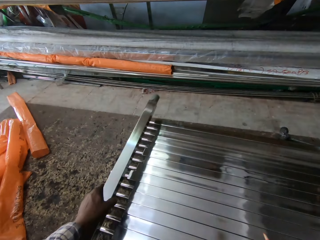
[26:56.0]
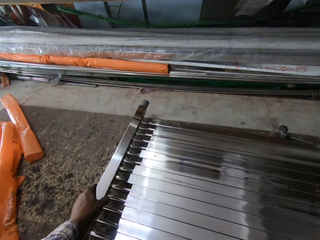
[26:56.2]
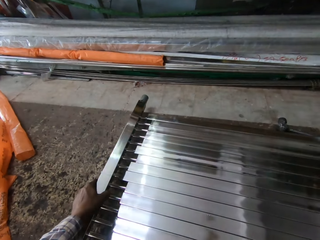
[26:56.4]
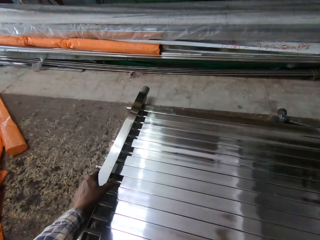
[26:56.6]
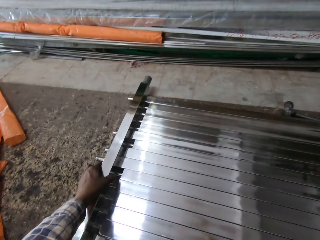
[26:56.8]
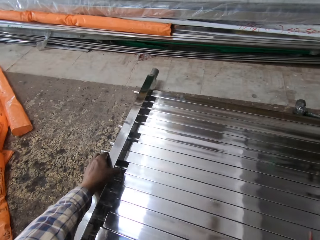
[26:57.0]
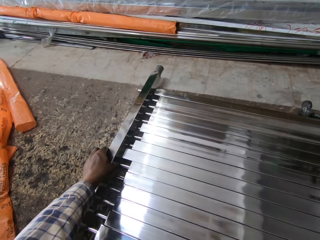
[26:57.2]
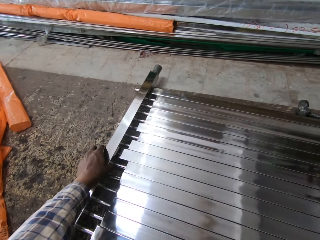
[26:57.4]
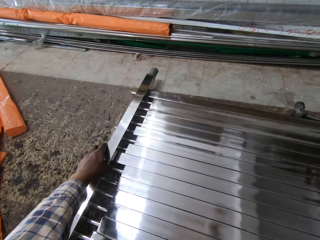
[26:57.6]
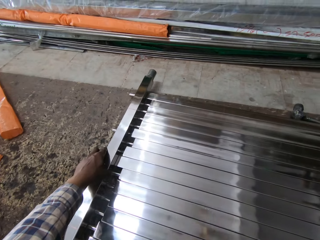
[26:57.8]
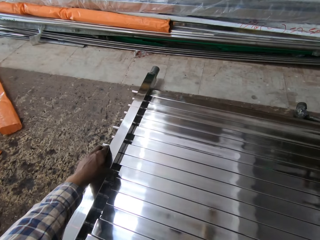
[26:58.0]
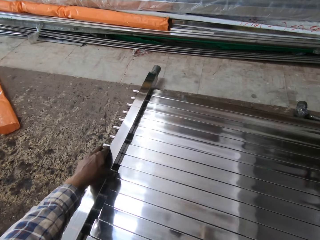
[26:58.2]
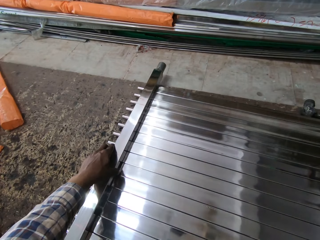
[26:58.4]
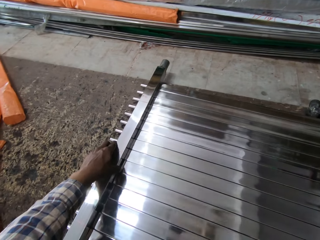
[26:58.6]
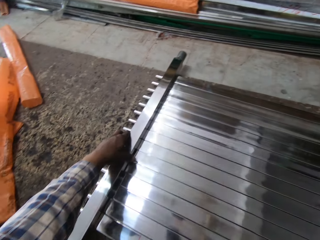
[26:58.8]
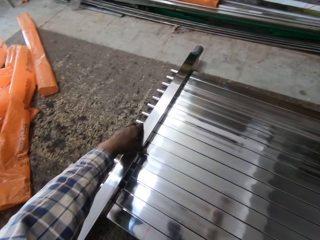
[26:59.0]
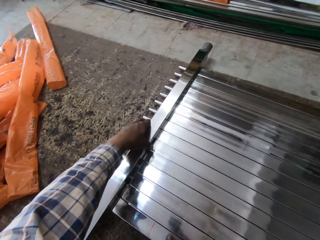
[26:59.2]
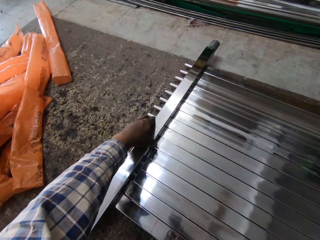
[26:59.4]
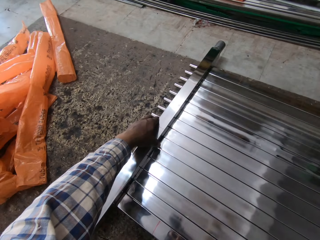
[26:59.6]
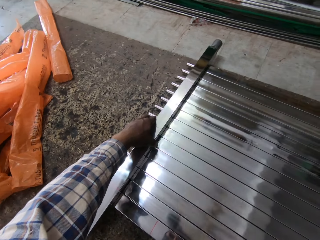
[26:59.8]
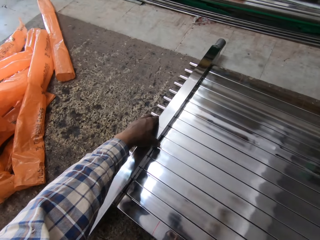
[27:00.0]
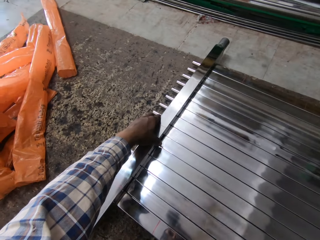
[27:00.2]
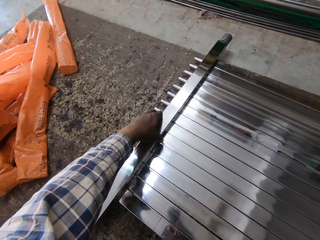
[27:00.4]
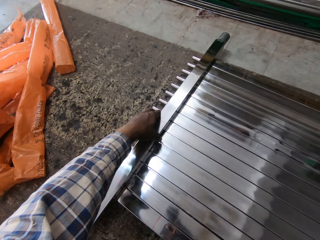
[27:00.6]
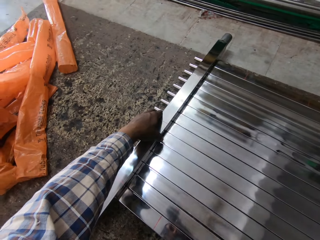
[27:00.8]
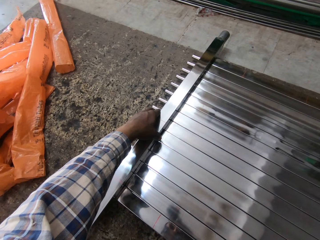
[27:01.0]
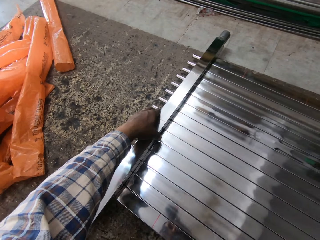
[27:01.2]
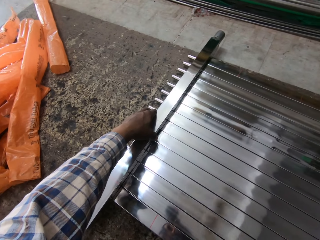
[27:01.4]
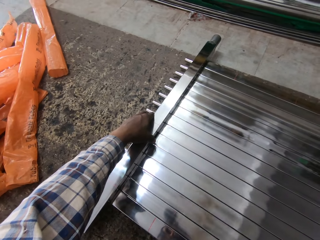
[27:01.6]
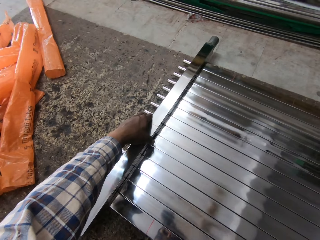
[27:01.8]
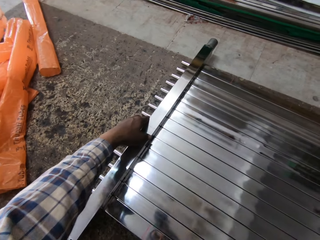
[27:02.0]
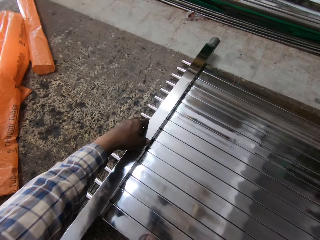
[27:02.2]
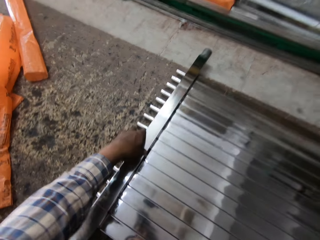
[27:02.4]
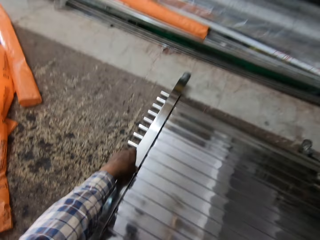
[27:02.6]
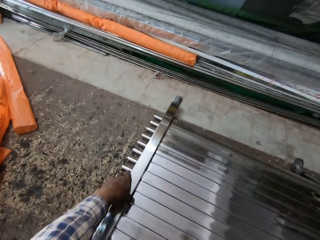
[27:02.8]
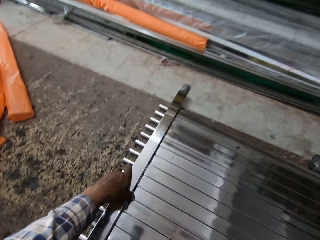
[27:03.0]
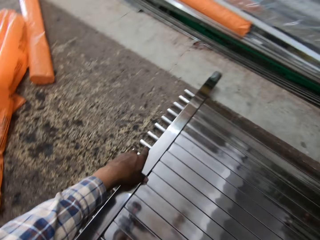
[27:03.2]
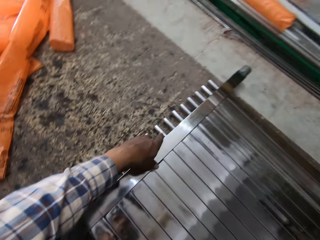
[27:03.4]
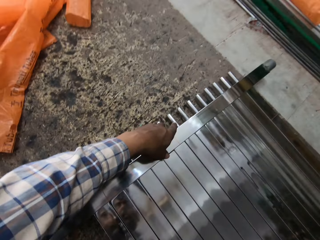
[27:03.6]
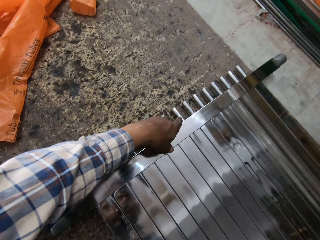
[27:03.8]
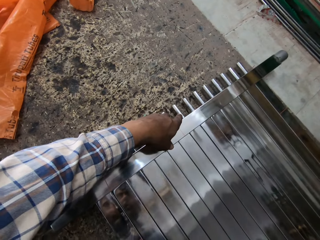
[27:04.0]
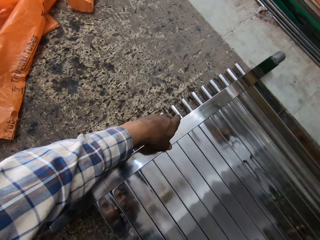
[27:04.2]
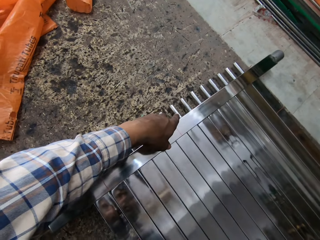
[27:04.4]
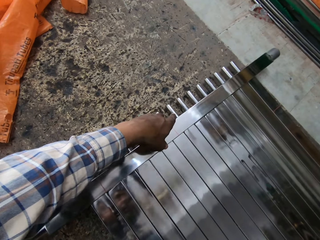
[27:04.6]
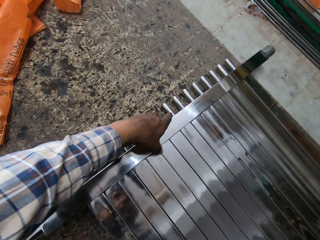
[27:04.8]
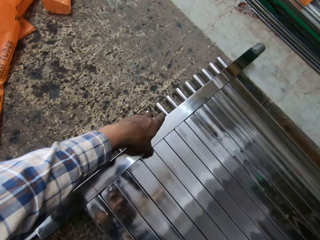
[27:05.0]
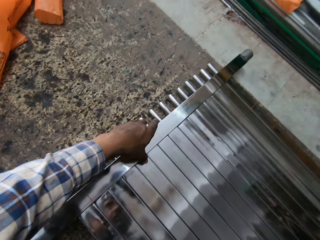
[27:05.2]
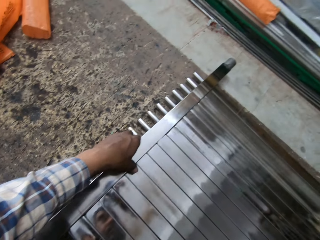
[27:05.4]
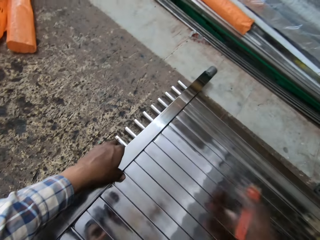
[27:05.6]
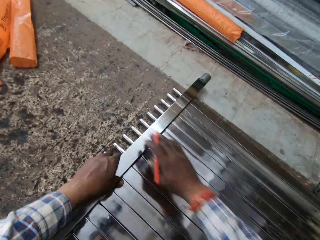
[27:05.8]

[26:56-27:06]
The camera wearer places the metal on the metals. They adjust the metals with another metal.

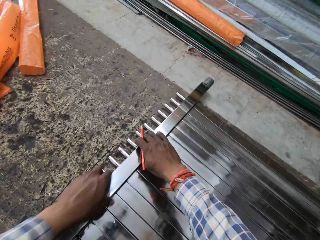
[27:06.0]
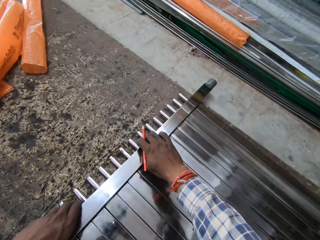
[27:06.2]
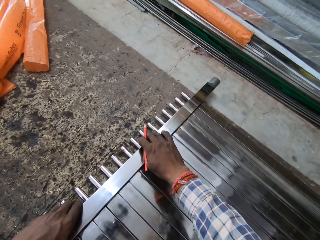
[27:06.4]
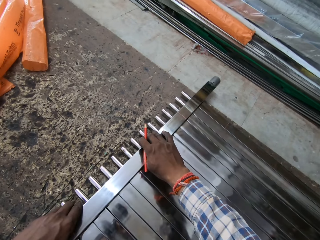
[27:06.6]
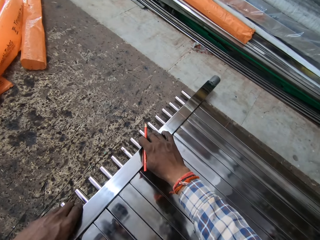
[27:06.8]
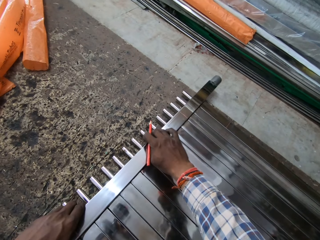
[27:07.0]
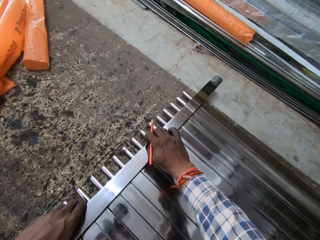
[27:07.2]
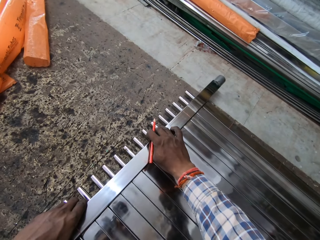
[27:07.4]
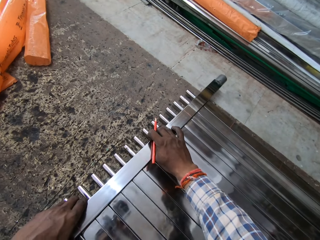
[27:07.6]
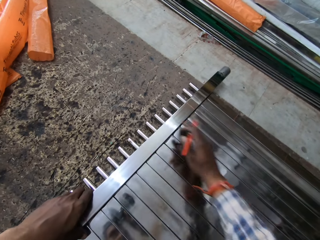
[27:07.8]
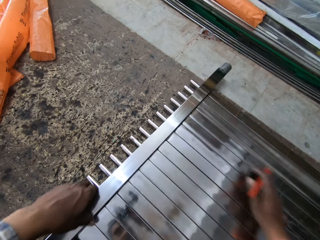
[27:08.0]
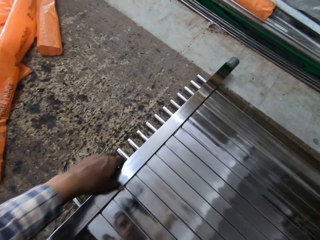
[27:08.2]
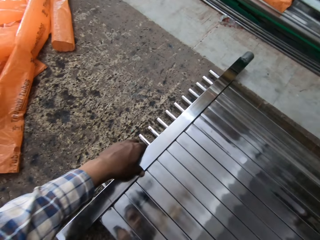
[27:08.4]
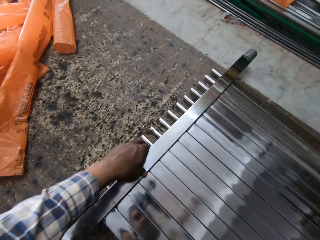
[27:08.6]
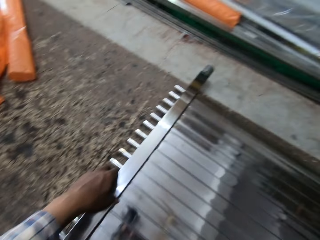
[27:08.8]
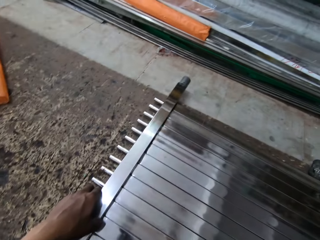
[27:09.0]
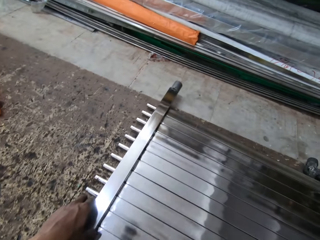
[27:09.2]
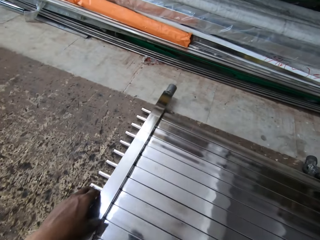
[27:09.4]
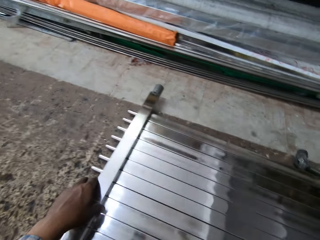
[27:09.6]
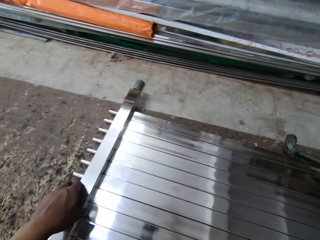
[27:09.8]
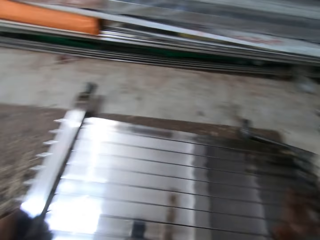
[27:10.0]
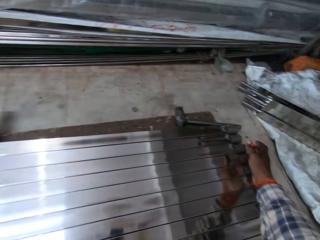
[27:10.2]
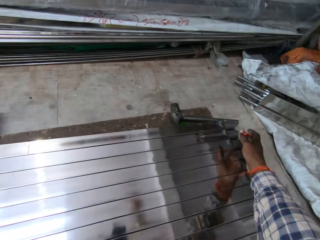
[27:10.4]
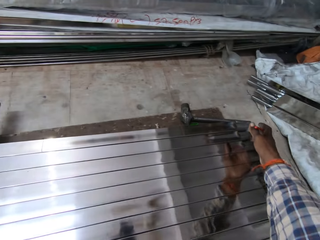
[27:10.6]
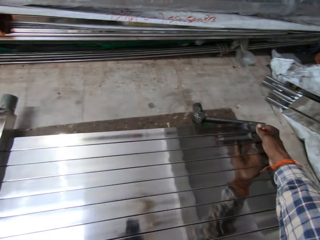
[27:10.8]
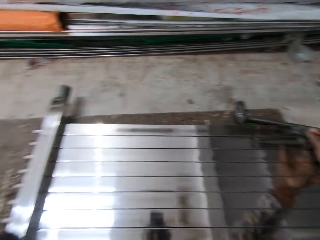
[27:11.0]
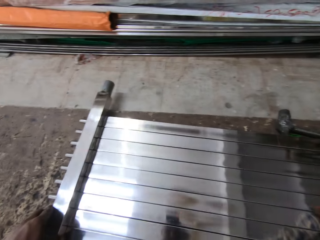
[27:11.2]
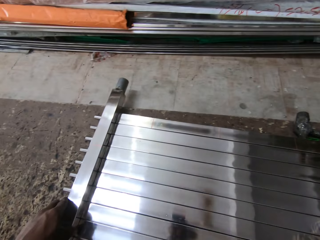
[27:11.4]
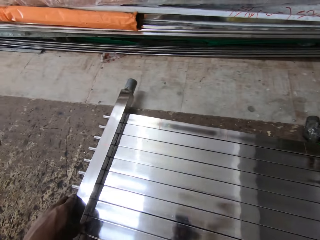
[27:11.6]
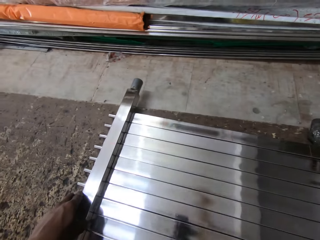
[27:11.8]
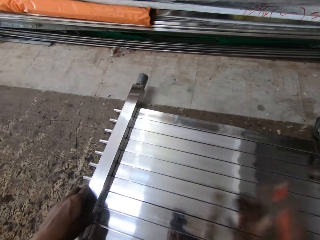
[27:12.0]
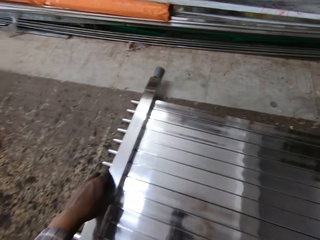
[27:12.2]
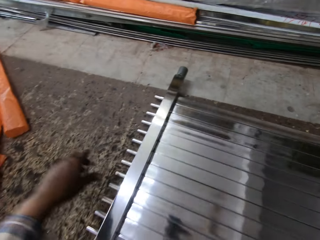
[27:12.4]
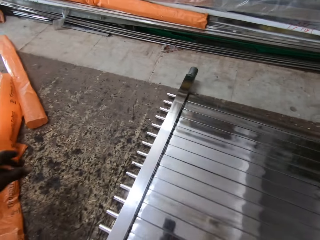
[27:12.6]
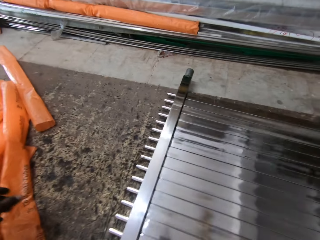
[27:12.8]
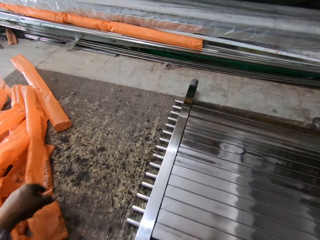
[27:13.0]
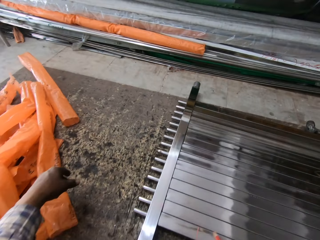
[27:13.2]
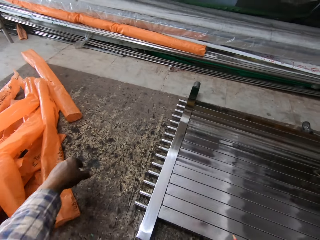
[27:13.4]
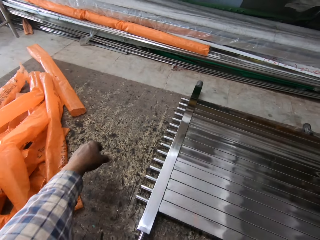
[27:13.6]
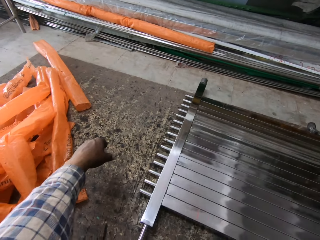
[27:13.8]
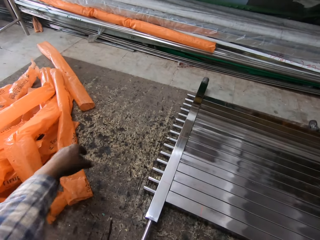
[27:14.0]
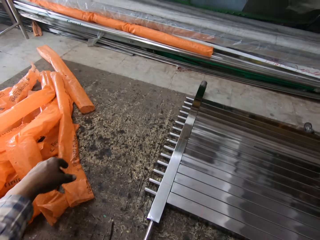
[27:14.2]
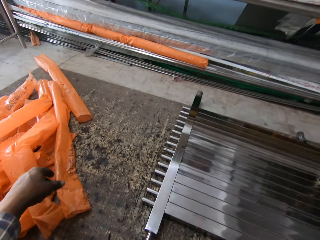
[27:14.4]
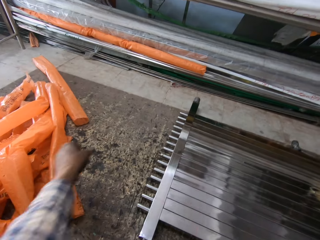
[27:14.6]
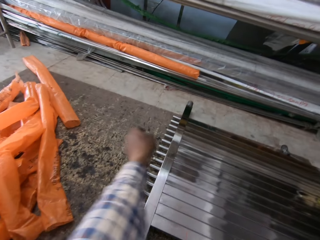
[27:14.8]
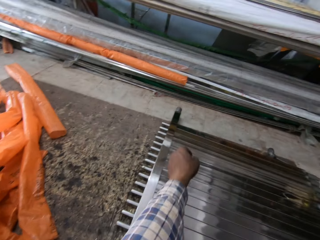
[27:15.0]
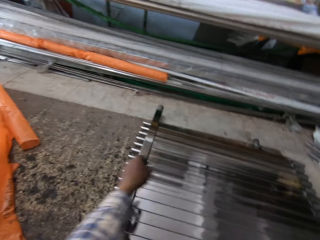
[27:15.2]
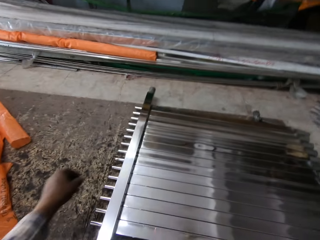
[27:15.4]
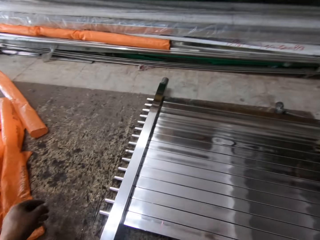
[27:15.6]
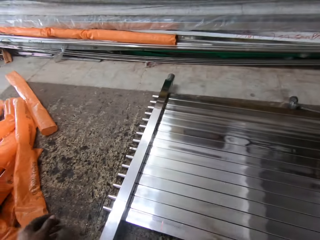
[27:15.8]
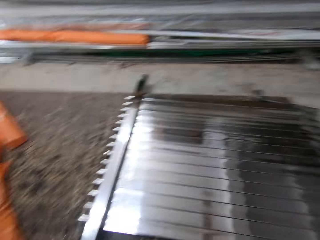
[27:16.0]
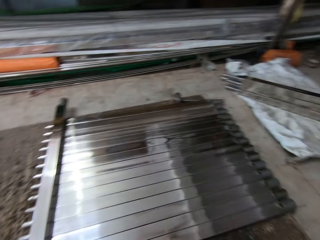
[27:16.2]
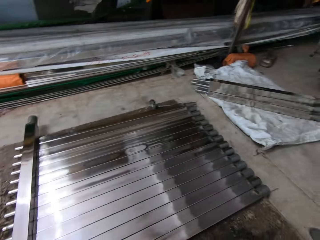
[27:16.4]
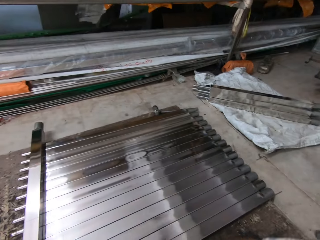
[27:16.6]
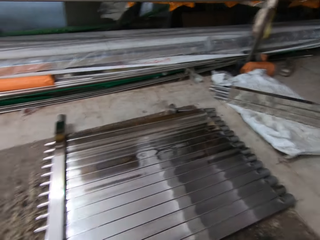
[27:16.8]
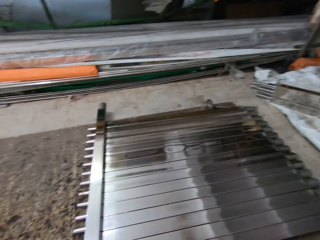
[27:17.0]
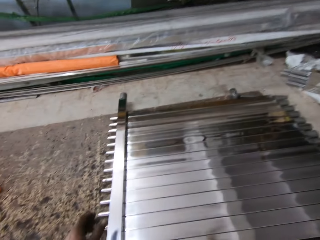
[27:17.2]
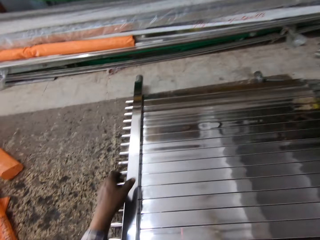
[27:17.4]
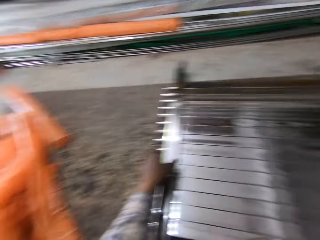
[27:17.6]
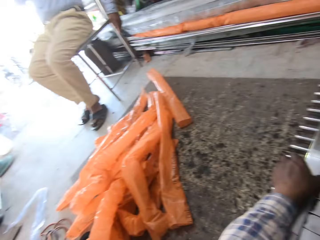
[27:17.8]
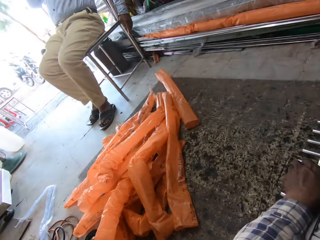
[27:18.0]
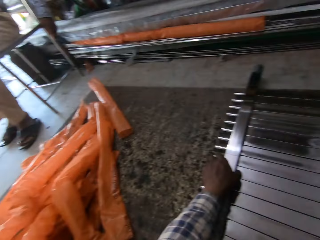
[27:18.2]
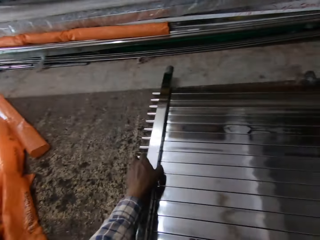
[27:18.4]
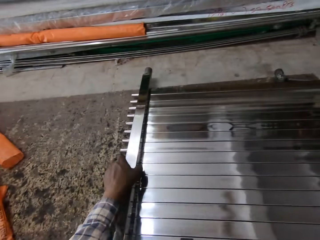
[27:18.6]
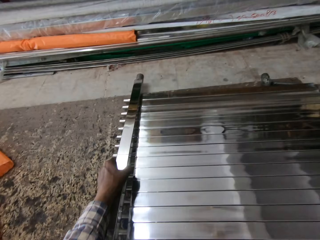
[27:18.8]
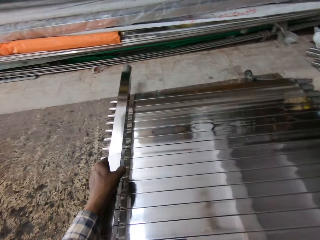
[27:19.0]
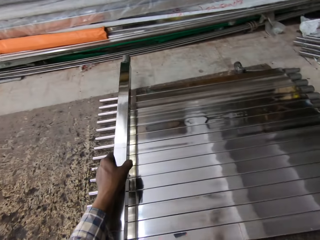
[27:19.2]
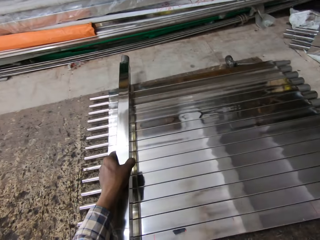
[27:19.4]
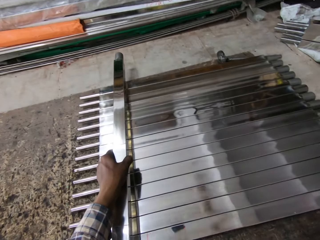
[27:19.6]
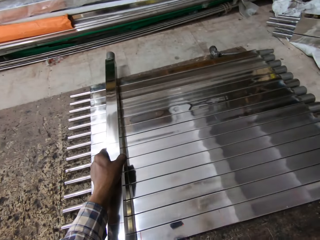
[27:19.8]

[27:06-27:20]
The camera wearer fixes the metal. He talks to a man. He stares at the stainless steel balusters. He holds the stainless steel baluster with his left hand. He looks around. He picks up the stainless steel baluster.
